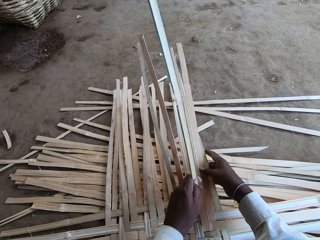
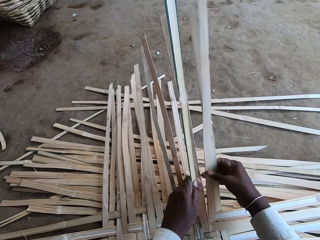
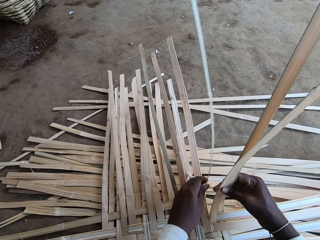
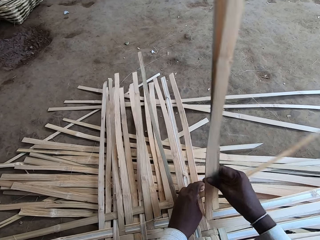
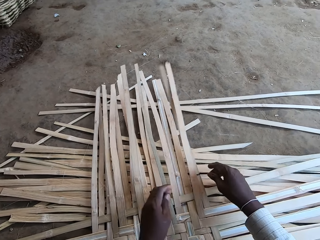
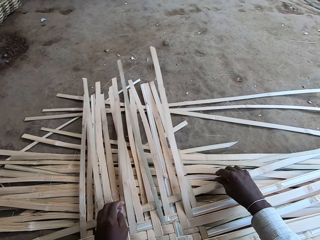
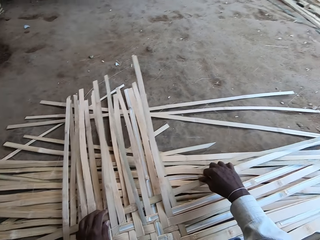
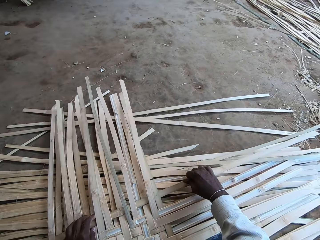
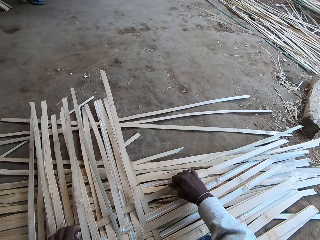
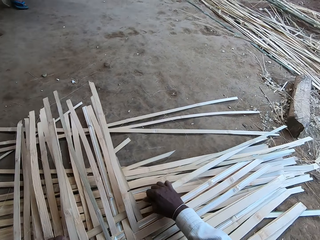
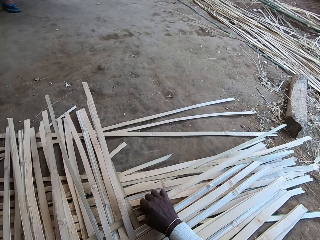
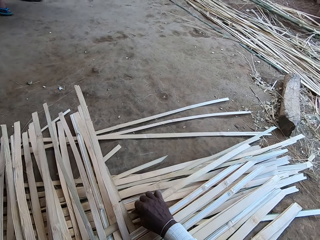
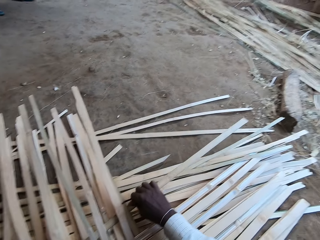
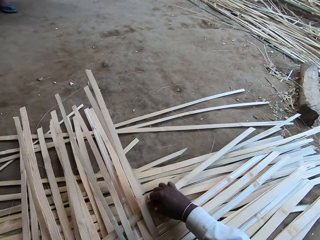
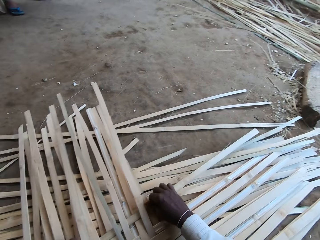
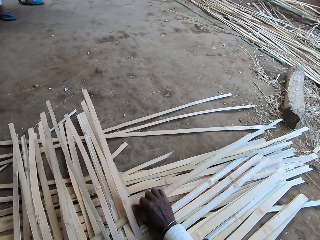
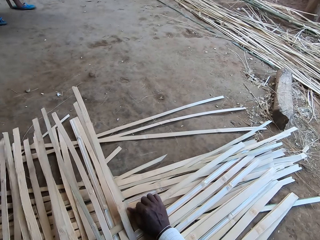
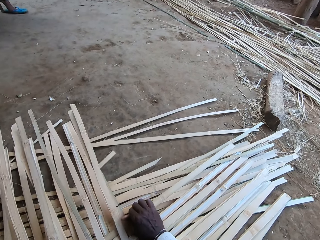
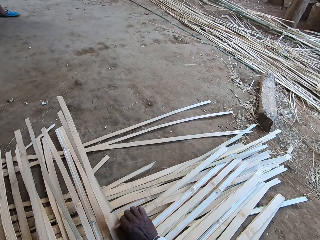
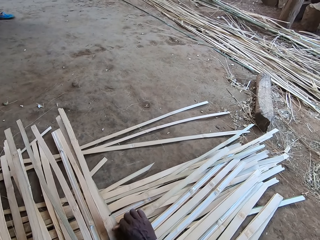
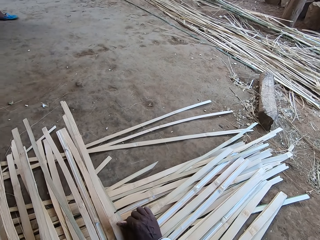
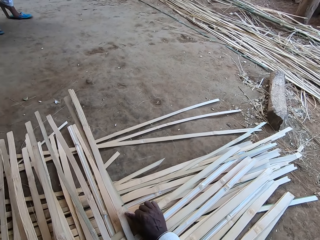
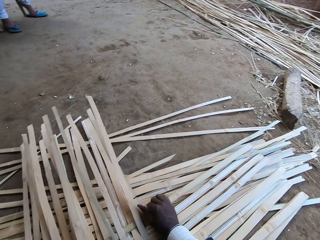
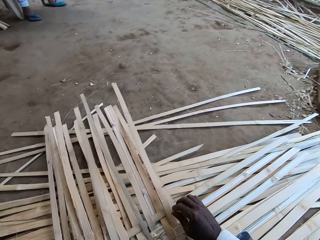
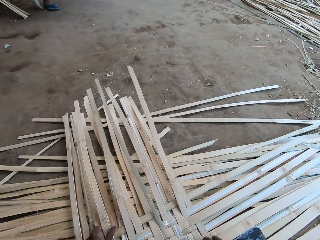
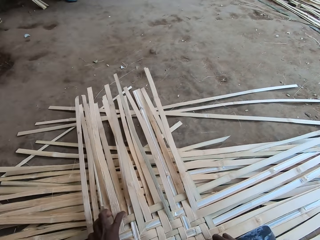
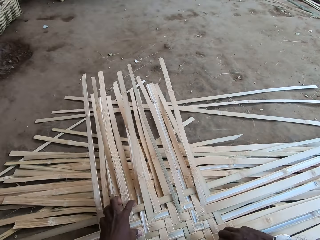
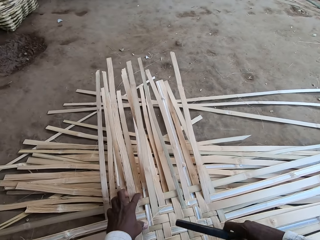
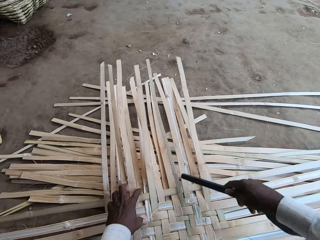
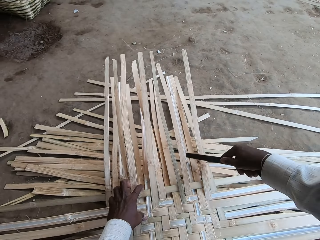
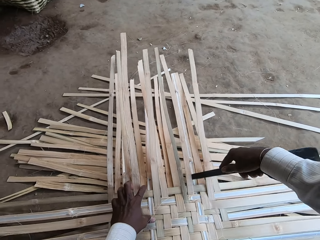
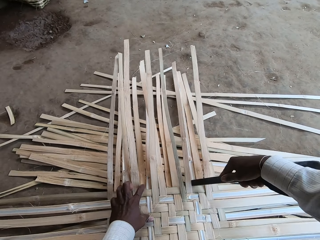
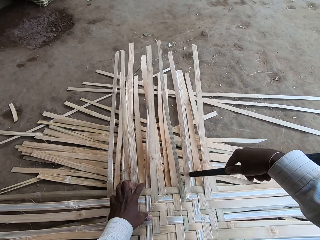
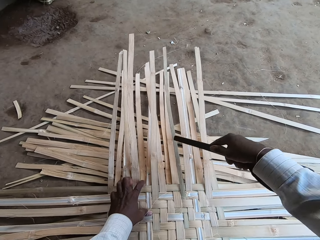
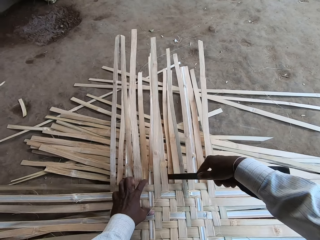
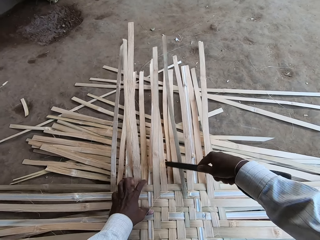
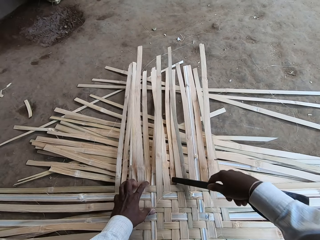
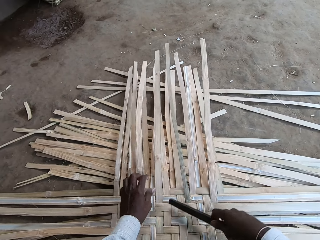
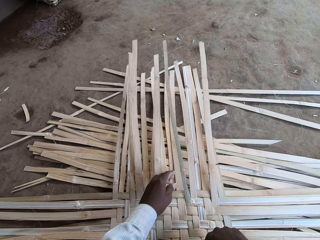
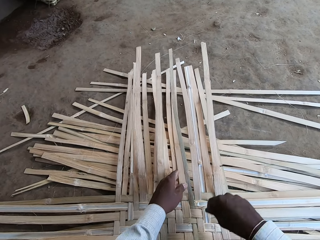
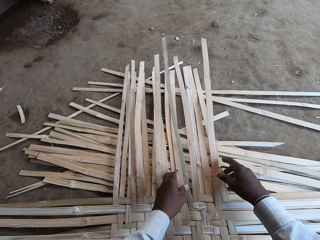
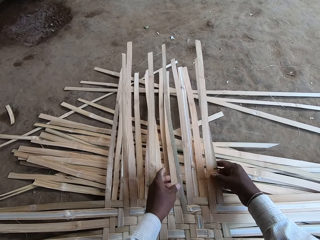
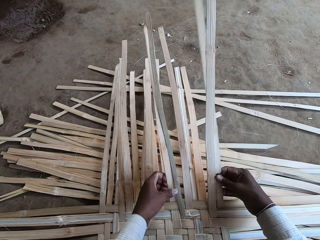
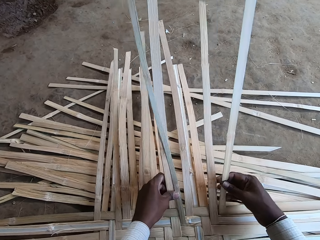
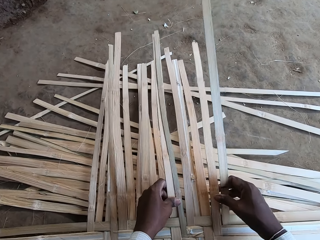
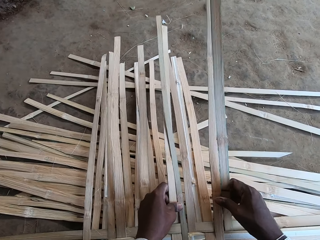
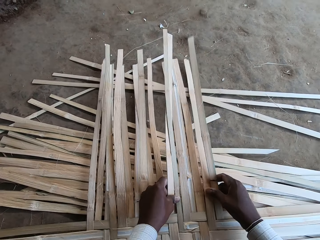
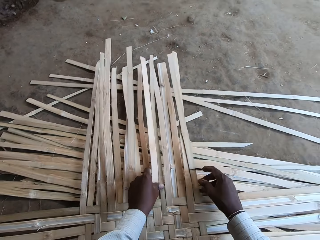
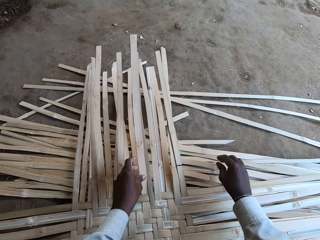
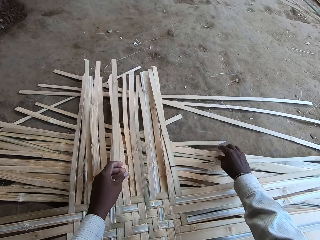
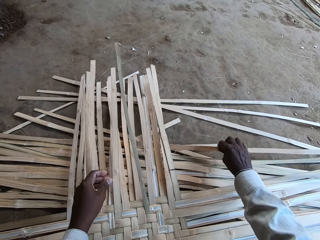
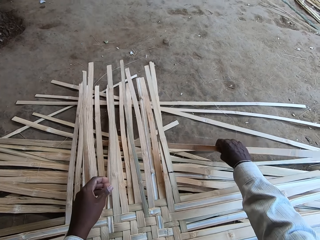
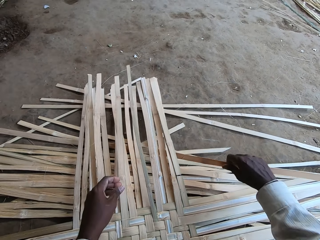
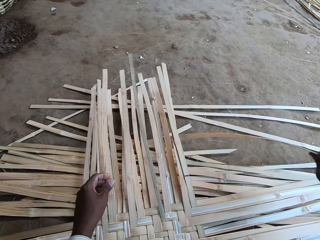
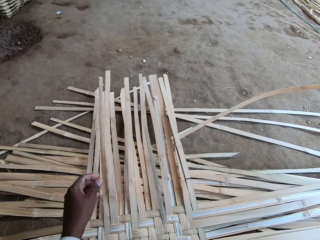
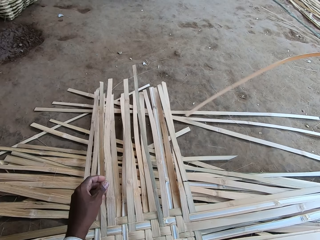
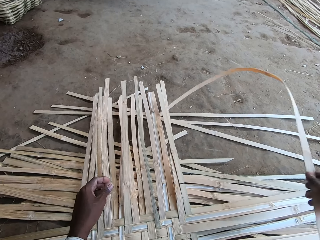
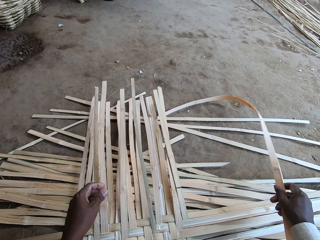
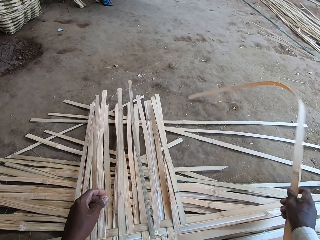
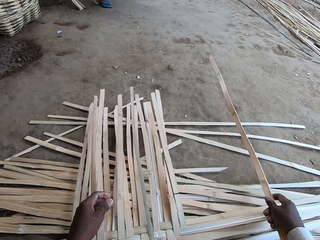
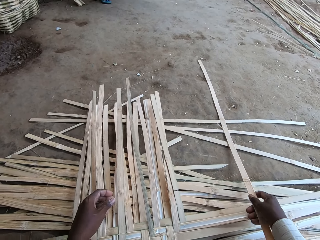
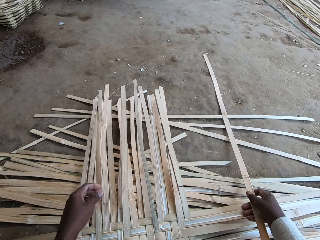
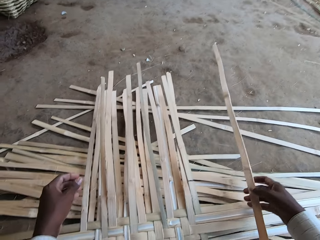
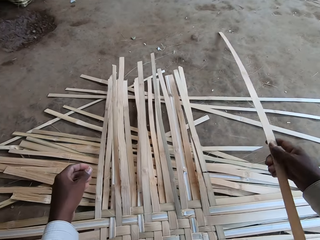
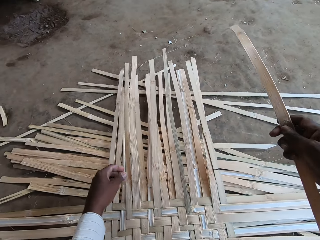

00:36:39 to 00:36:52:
The camera wearer fits the bamboo strip in the mat with his hands. He picks the stick from the mat with his right hand. He fits the bamboo strip in the mat with the stick in his right hand. He hammers the dried palm reeds. He drops the stick in his right hand on the mat. He touches the bamboo strips in the mat with his hands. He picks a bamboo strip from the ground with his right hand.

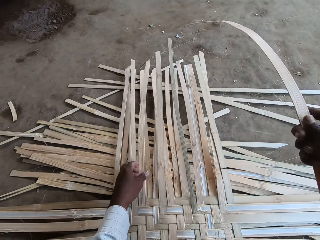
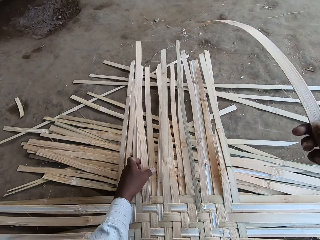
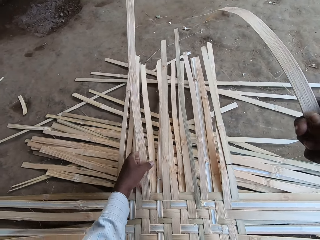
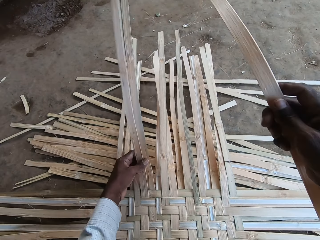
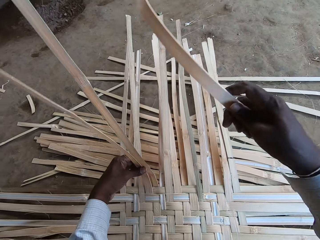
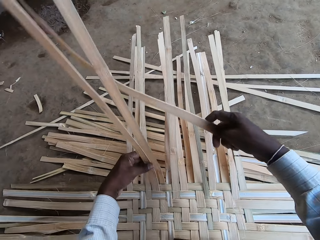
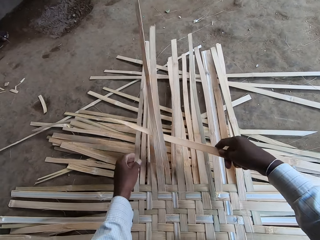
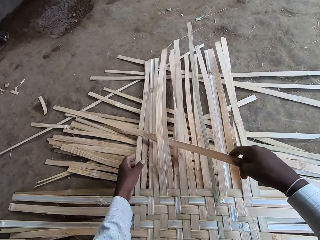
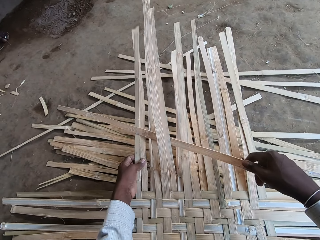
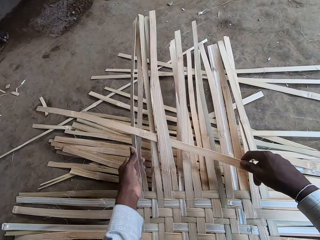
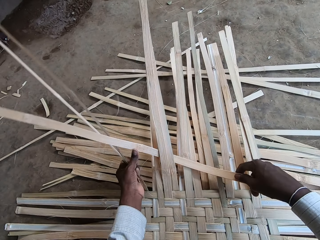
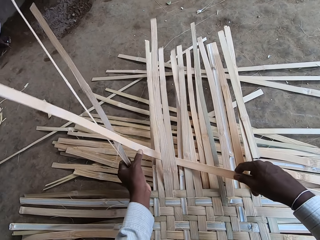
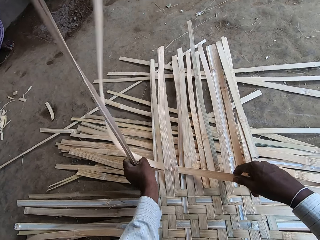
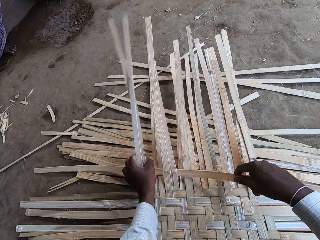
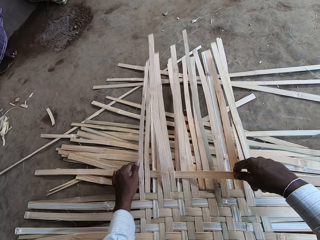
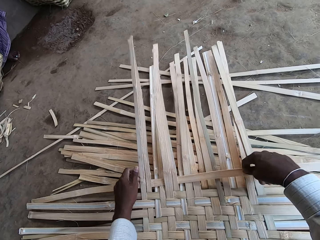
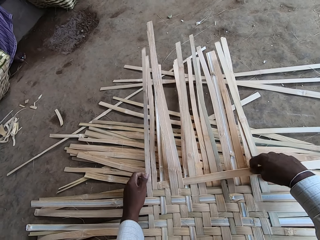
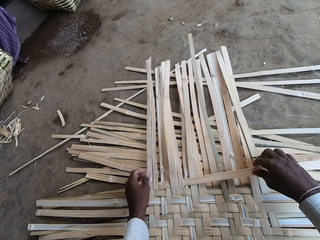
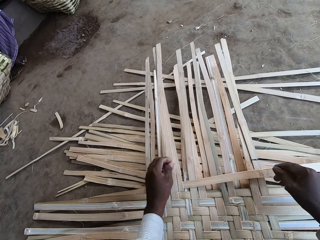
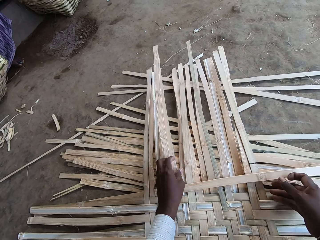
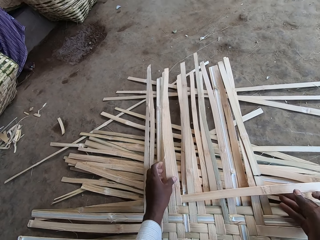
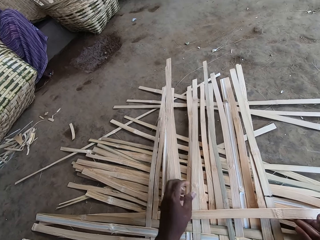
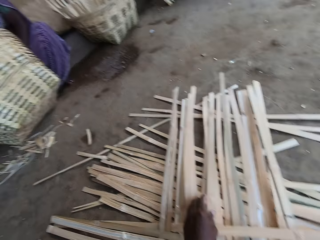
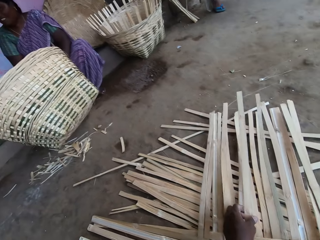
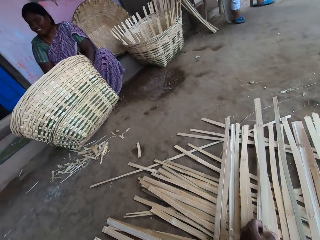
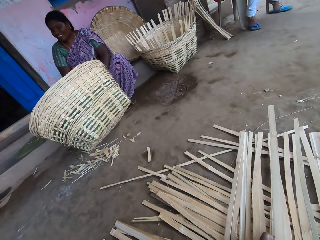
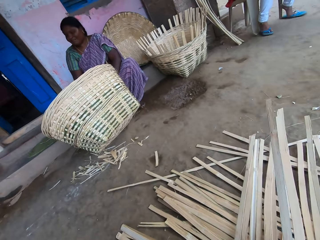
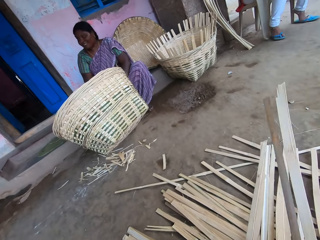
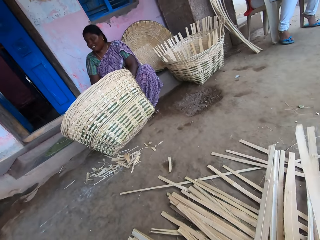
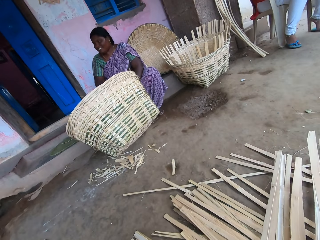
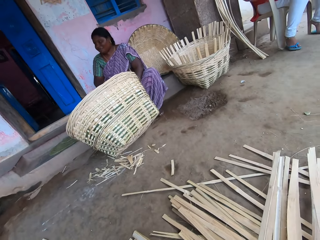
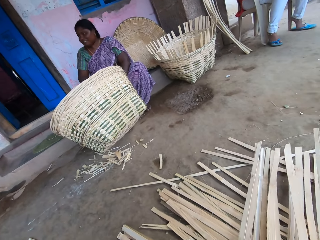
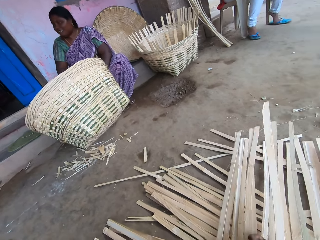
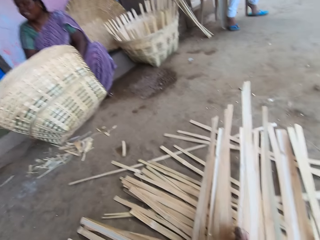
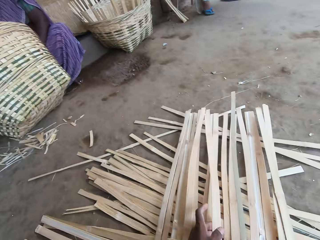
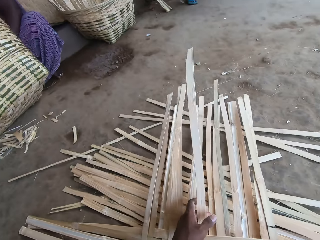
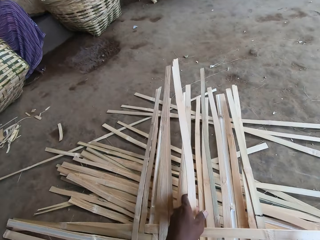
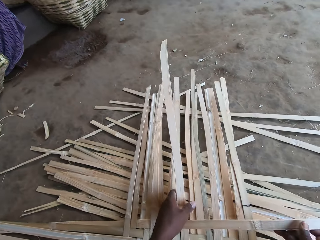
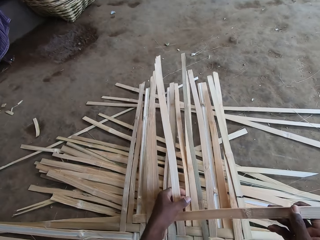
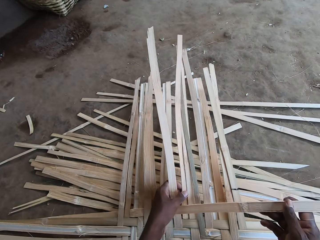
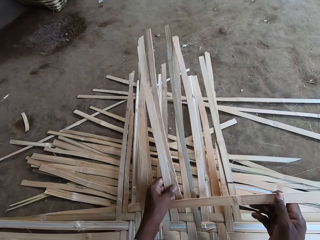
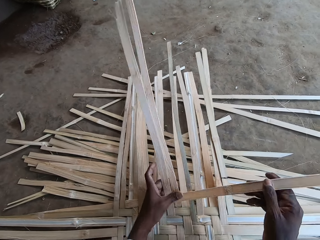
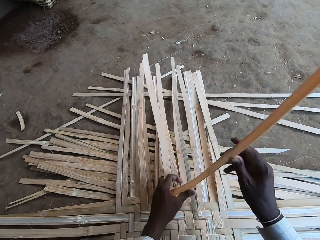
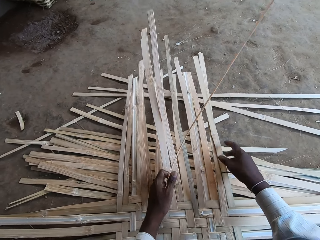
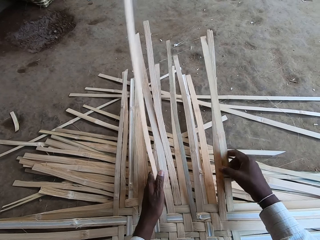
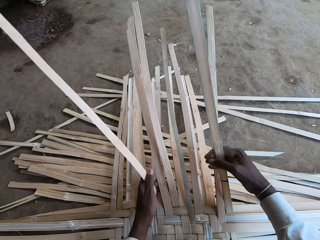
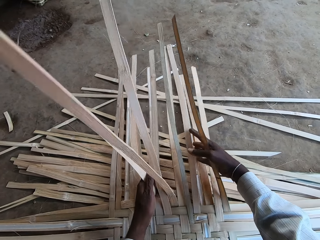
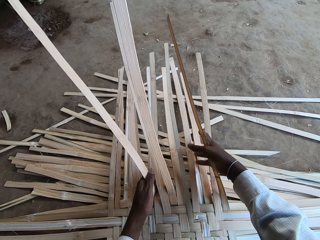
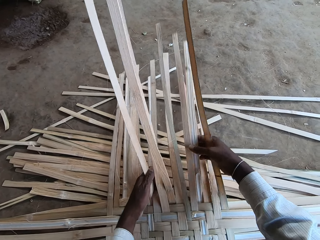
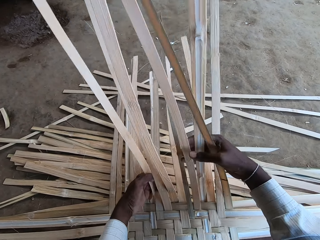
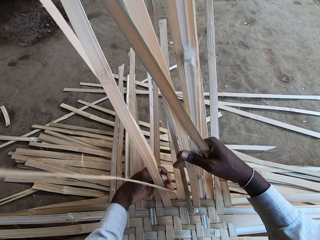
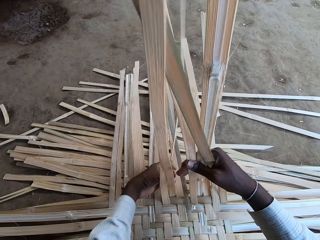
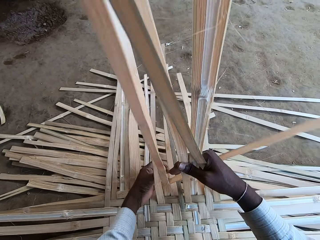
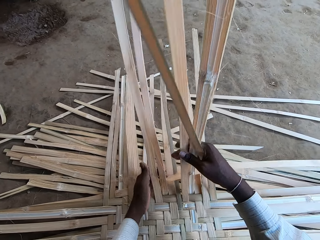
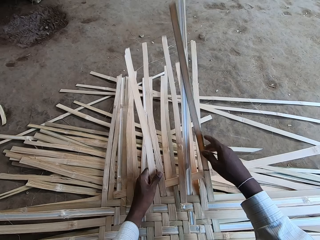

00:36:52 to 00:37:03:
The camera wearer weaves the mat on the ground with the bamboo strips in his hands. He fixes the dried palm reeds. A woman weaves a basket with her hands. The woman interacts with the camera wearer. The camera wearer fixes the dried palm reeds.
